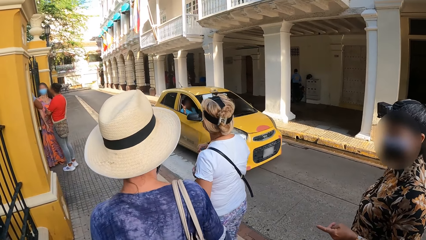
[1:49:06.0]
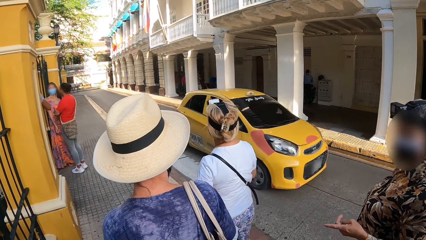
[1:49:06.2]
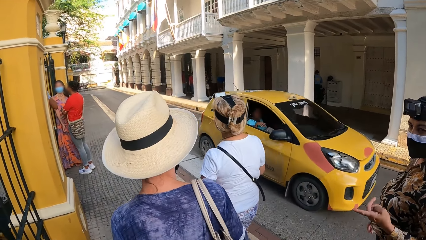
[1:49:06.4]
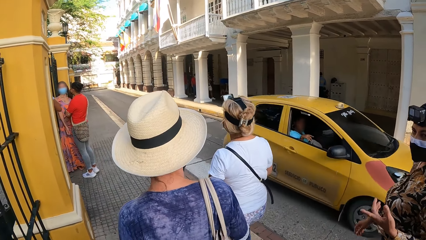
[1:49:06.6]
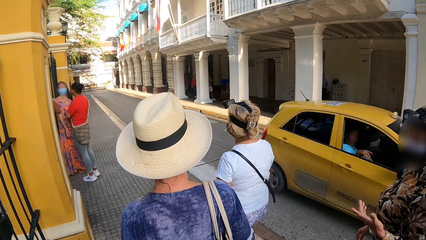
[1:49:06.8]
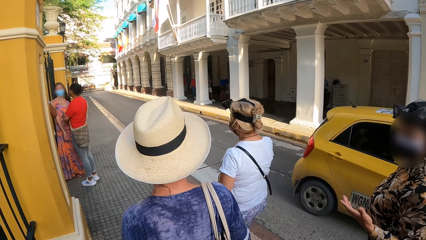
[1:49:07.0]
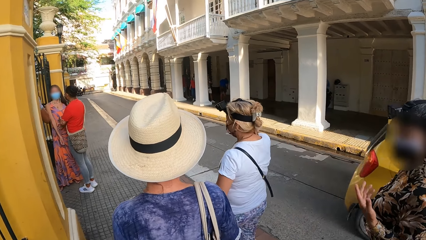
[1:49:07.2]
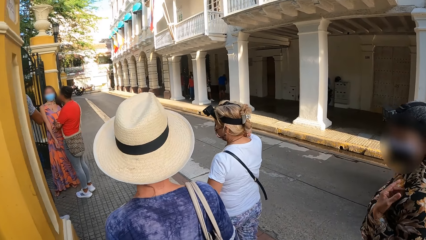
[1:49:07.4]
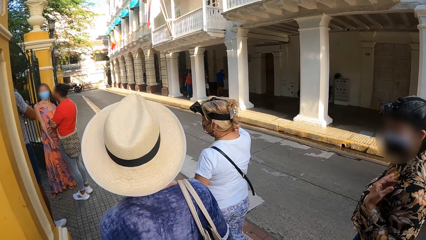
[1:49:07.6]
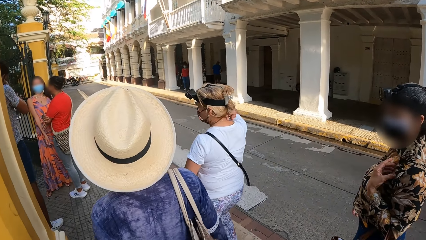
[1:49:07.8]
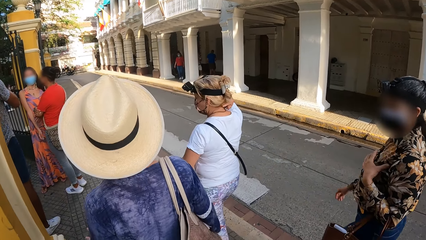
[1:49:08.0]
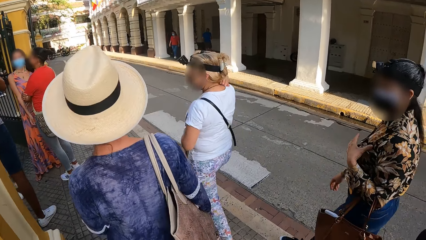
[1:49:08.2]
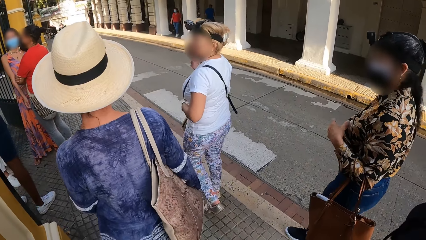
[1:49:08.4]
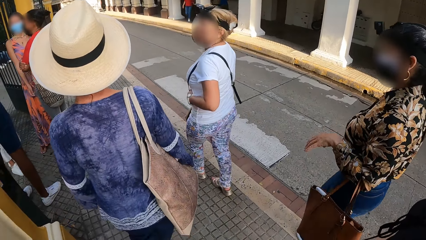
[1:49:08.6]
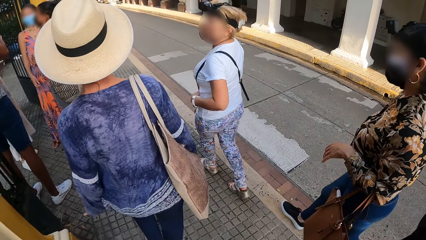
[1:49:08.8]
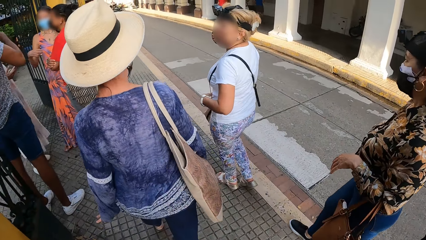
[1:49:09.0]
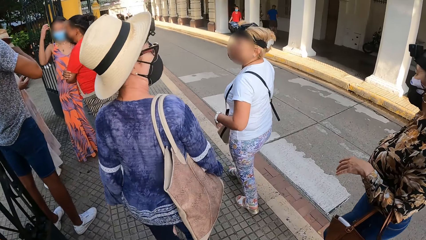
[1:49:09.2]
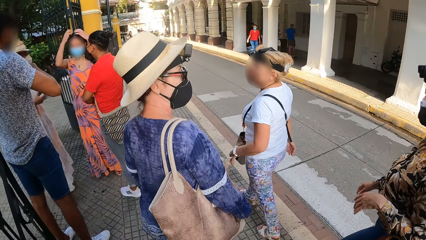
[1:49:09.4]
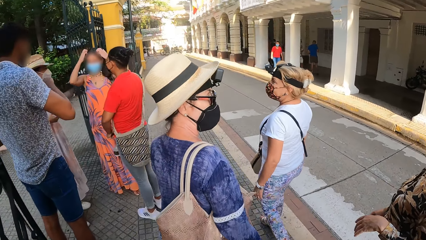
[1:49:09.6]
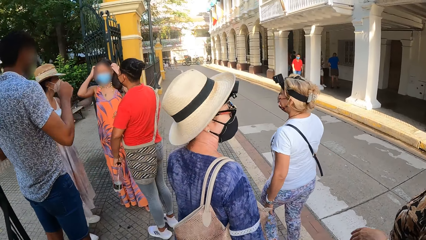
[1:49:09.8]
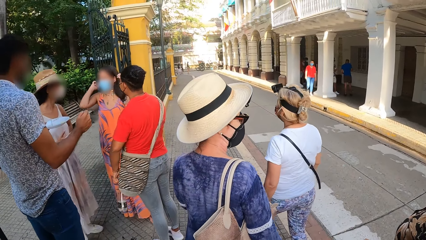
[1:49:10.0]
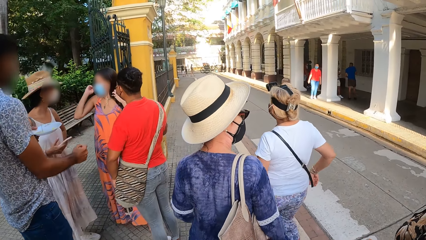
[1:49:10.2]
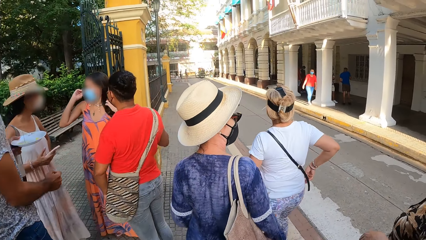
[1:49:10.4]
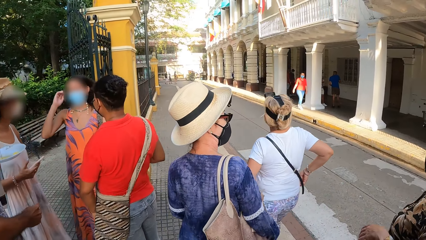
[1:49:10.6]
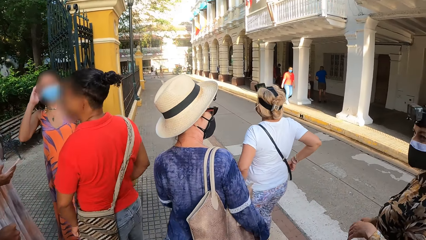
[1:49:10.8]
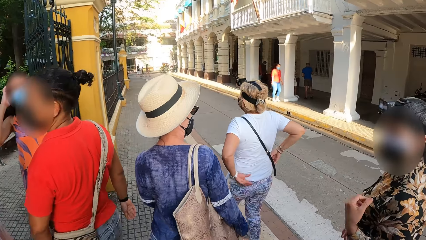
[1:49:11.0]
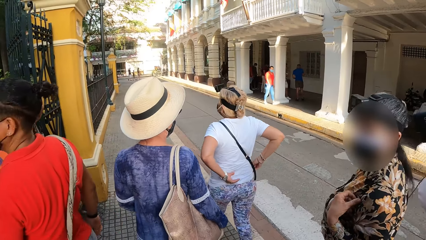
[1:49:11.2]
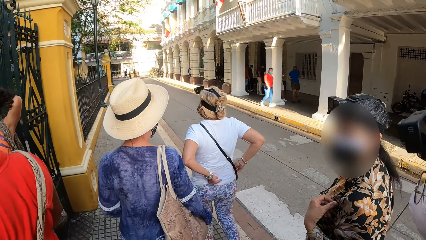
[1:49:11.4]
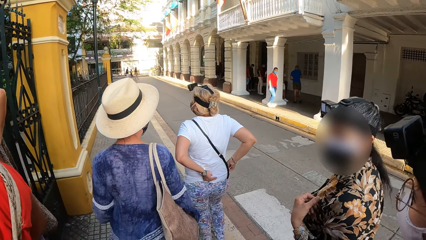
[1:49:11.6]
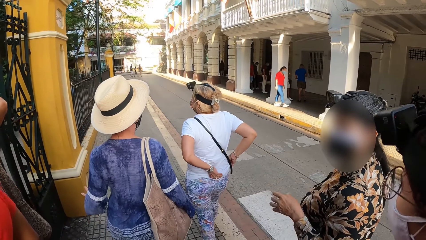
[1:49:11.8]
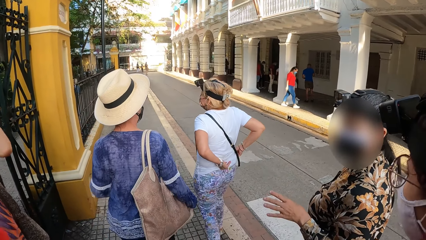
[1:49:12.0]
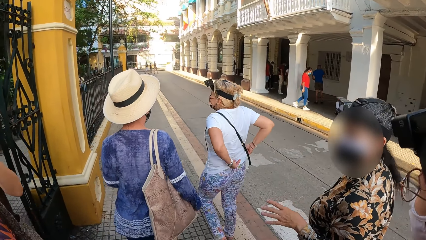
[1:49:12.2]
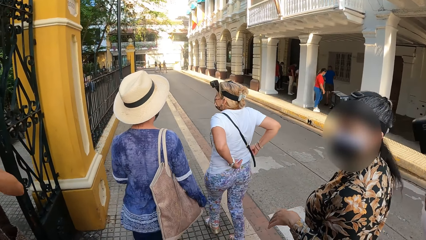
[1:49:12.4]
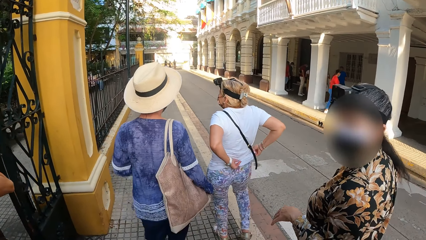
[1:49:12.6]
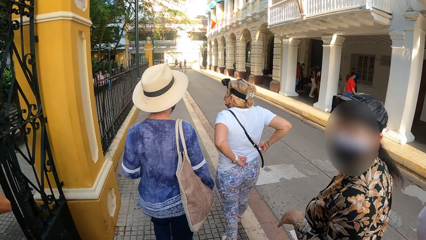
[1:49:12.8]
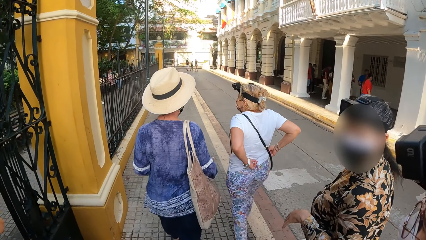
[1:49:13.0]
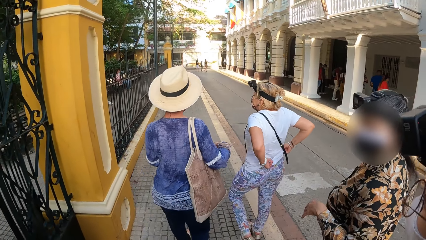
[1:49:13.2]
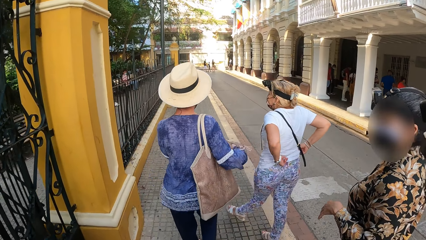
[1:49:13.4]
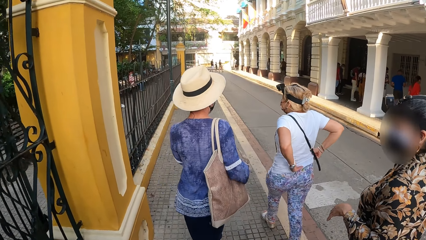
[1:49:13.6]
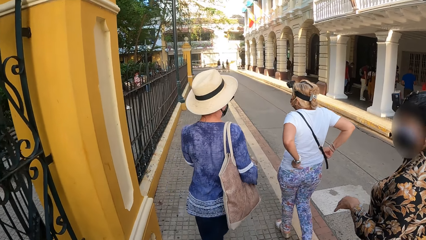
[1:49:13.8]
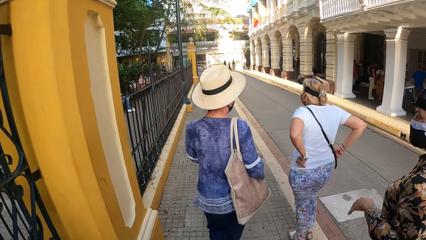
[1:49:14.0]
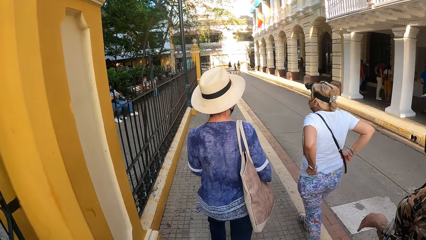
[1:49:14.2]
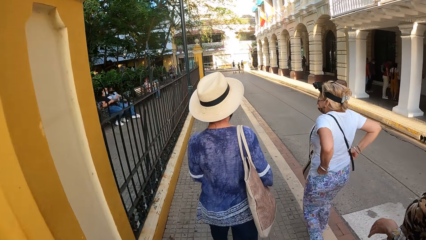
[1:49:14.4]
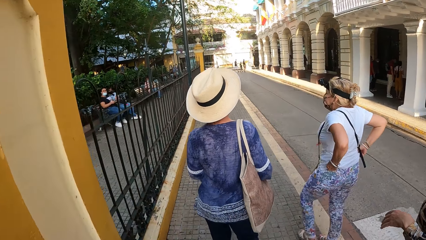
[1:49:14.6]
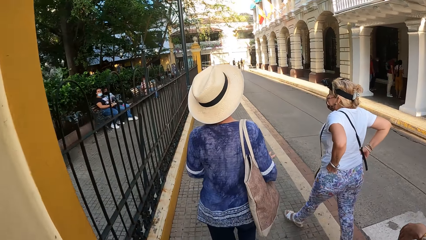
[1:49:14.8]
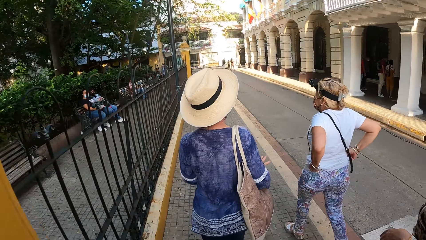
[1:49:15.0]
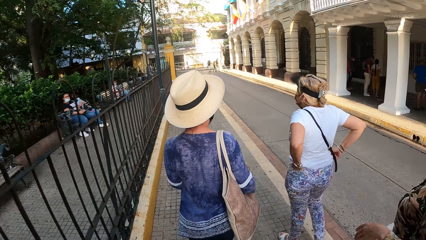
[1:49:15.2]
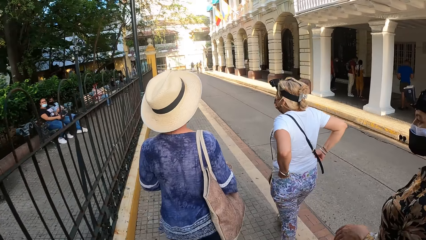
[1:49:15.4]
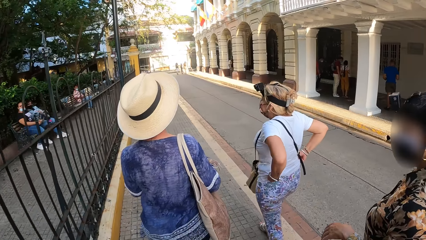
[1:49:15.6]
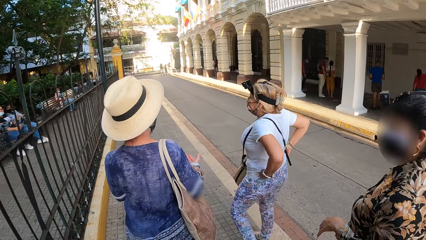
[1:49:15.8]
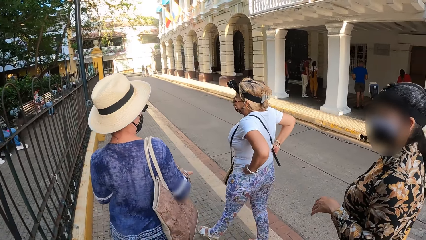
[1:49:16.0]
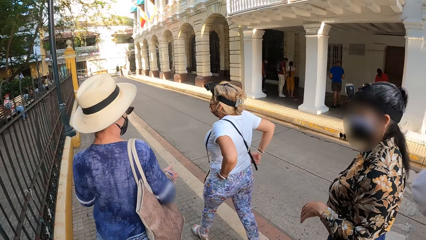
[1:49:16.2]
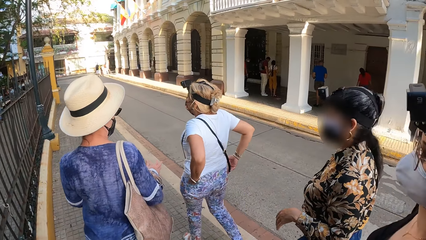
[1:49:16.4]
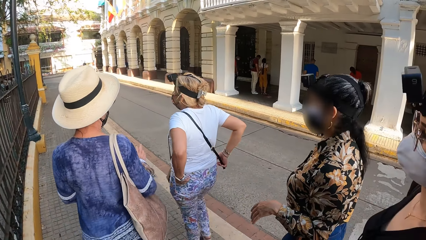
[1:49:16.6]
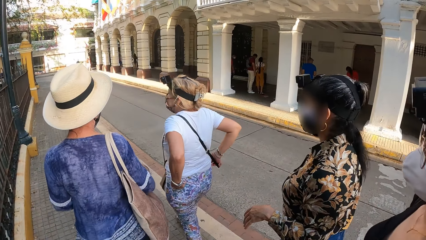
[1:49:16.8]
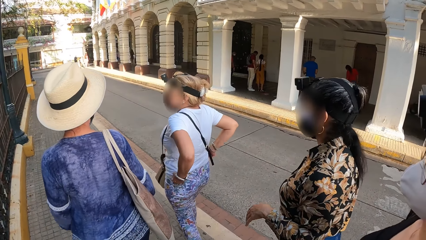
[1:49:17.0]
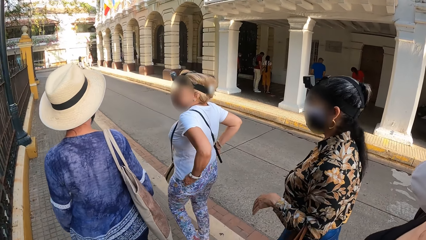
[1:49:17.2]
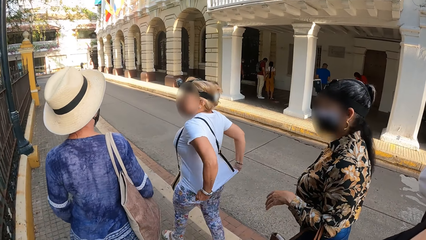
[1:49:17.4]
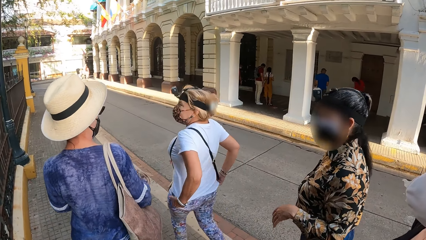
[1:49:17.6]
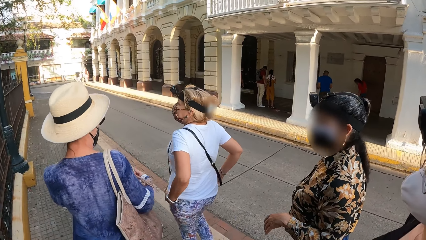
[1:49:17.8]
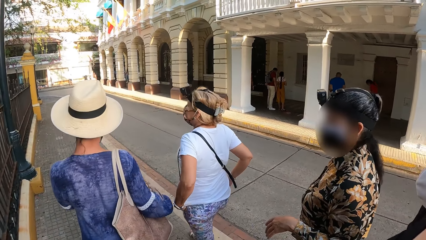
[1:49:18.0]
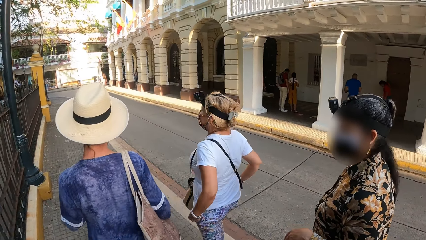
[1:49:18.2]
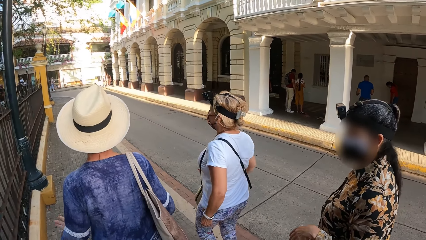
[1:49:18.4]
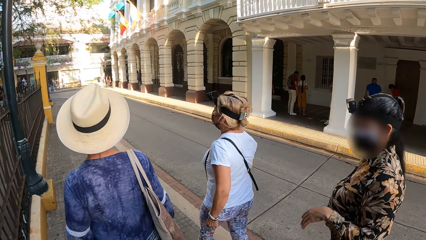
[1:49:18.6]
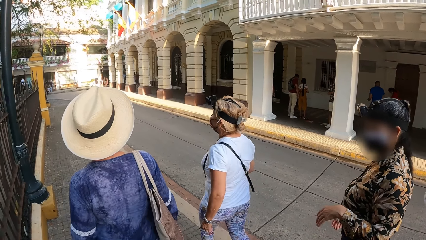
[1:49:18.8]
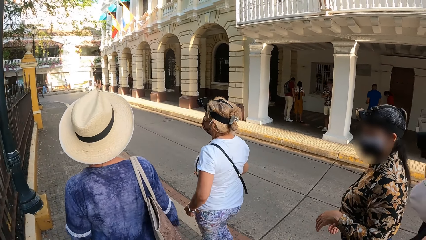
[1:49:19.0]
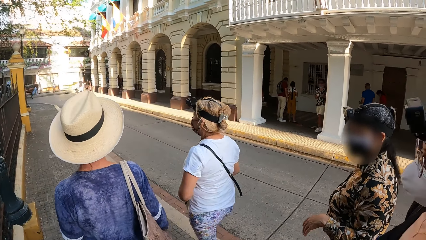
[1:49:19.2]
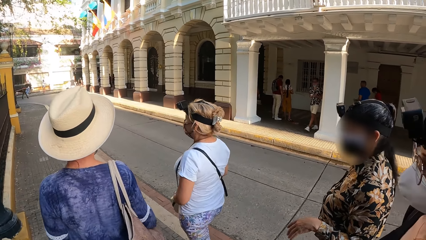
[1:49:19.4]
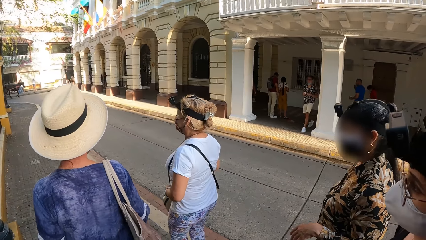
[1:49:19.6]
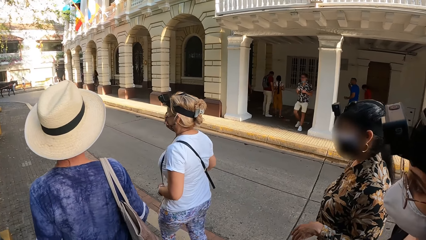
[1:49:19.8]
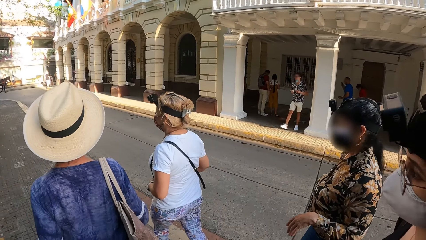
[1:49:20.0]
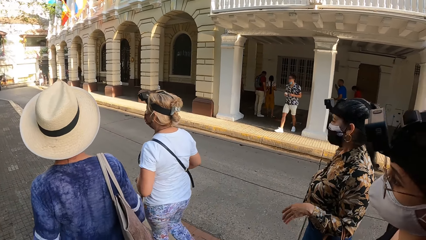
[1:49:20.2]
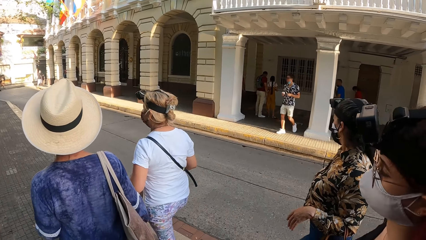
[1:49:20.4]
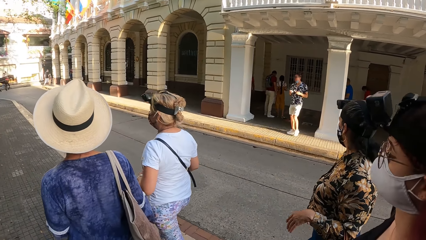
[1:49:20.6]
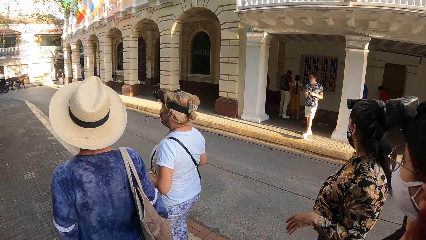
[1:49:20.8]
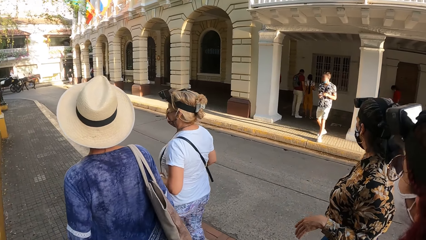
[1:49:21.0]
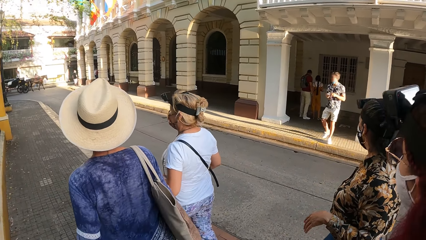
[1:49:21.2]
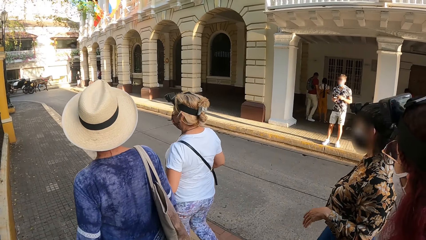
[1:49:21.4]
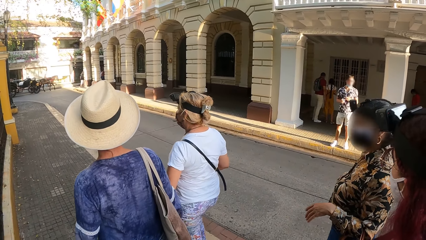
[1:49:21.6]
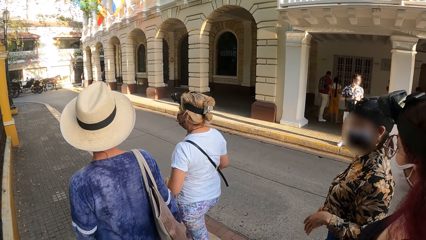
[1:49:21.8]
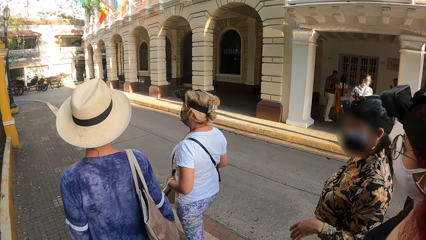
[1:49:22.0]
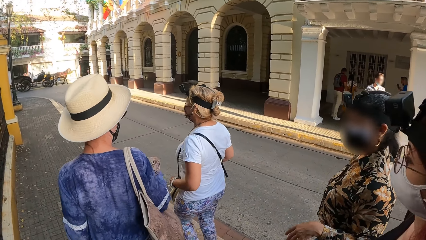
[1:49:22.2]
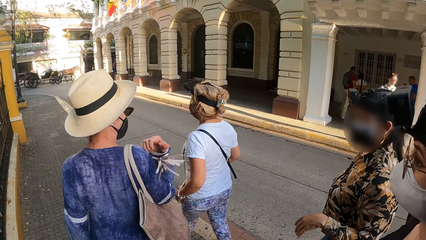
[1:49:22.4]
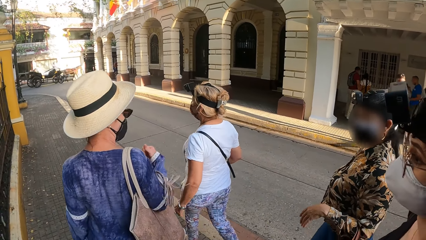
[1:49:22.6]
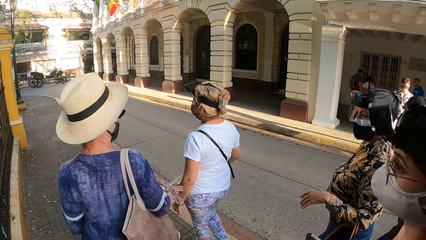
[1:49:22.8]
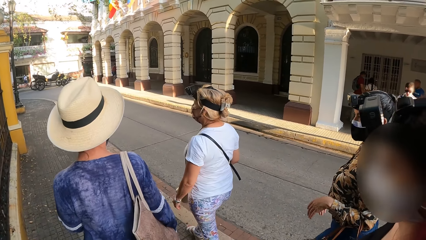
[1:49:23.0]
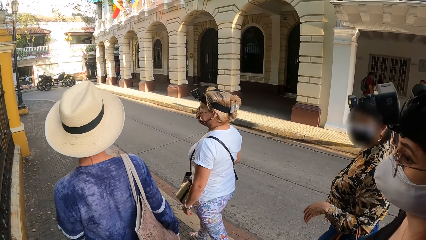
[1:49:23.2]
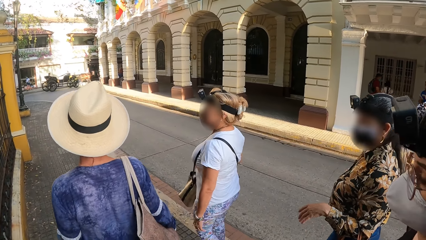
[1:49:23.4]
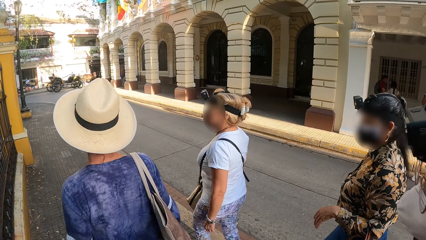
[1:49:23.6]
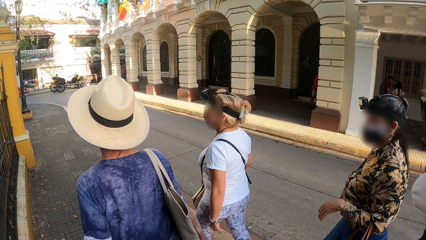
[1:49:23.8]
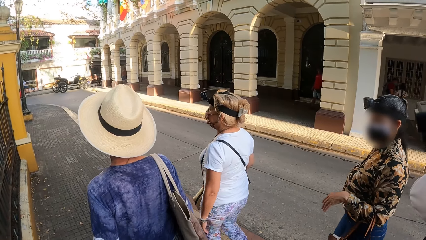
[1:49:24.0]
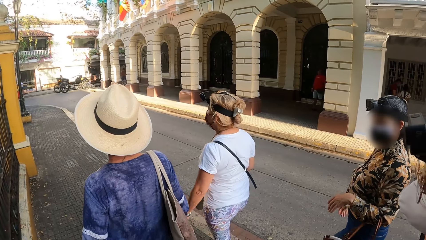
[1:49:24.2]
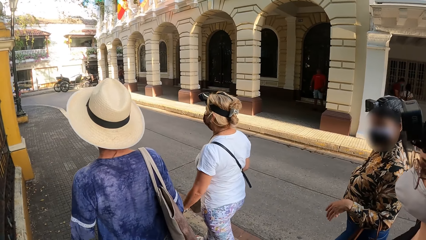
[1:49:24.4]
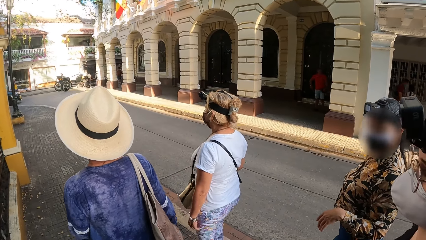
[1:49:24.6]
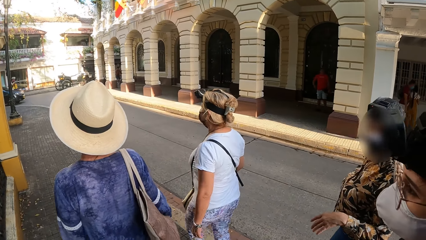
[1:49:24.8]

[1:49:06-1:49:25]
A yellow car drives past the camera wearer. A woman touches her shirt with her left hand. Another woman holds the bag around her neck with her left hand. The second woman adjusts her trousers with her hands. She adjusts her t-shirt with her hands and holds the bag around her neck with her left hand. A third woman adjusts a part of the bag on her neck with her right hand.
